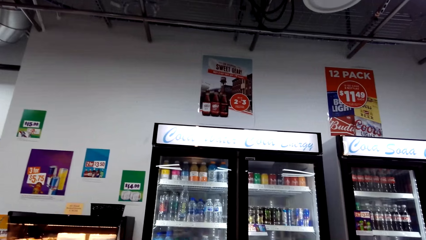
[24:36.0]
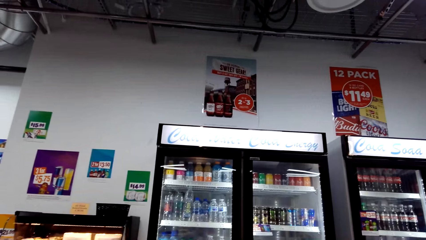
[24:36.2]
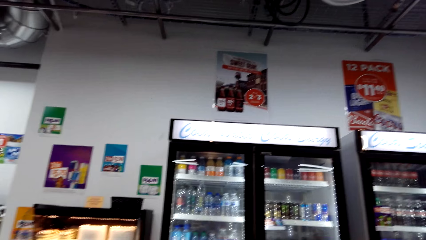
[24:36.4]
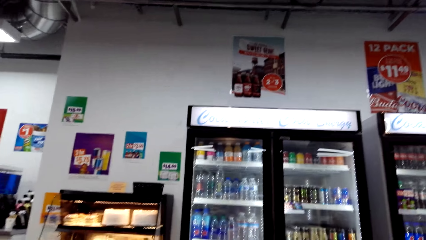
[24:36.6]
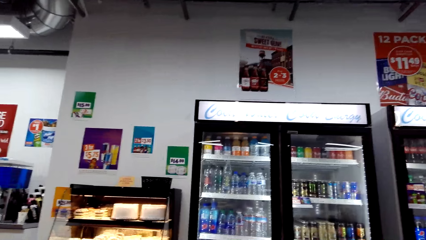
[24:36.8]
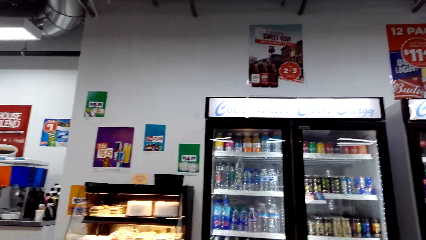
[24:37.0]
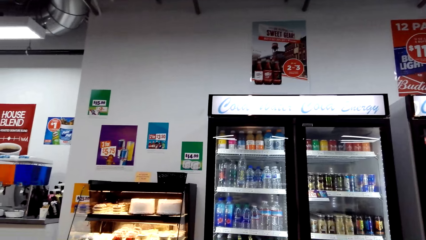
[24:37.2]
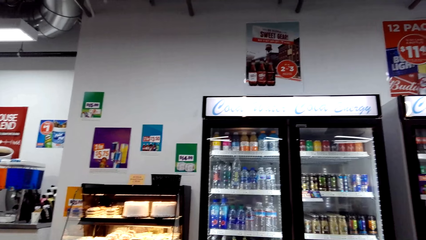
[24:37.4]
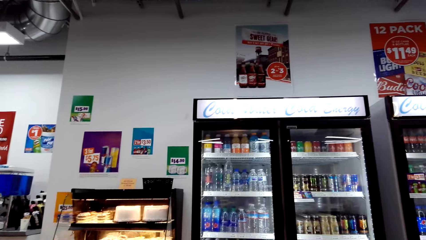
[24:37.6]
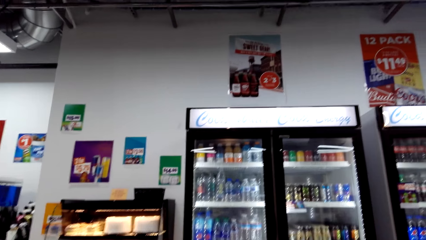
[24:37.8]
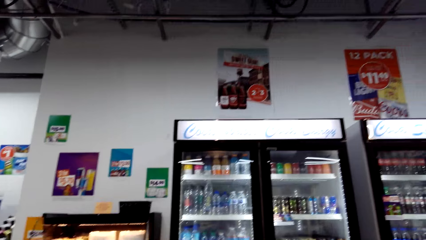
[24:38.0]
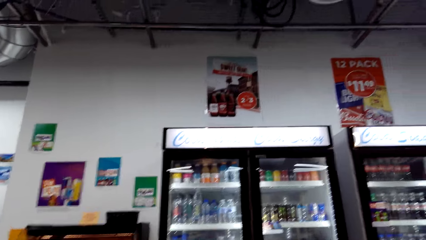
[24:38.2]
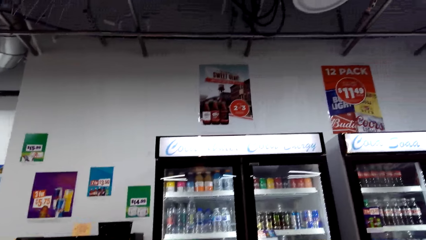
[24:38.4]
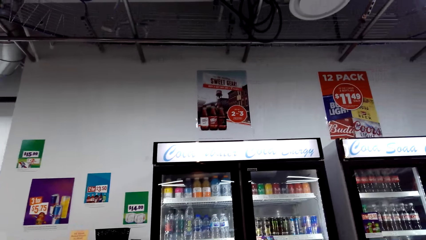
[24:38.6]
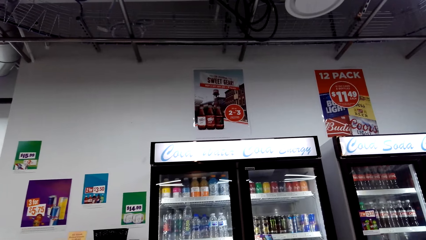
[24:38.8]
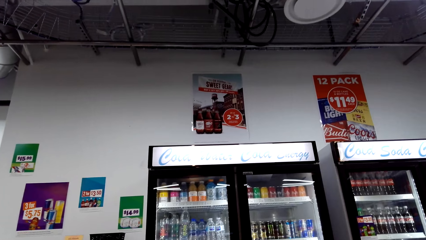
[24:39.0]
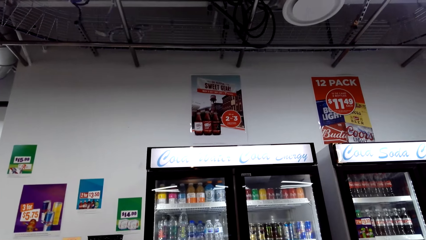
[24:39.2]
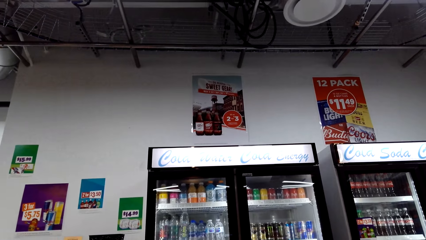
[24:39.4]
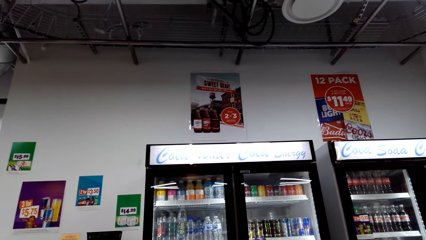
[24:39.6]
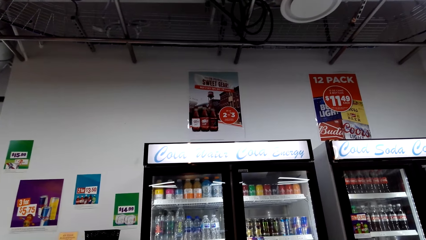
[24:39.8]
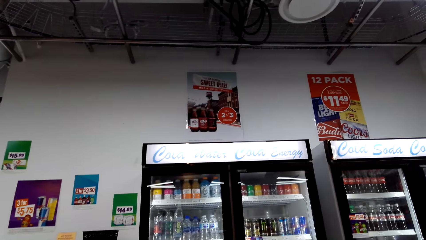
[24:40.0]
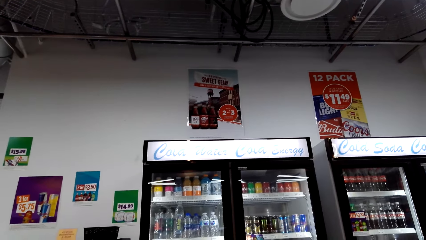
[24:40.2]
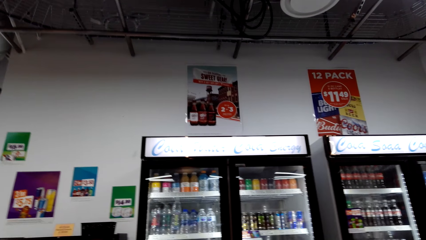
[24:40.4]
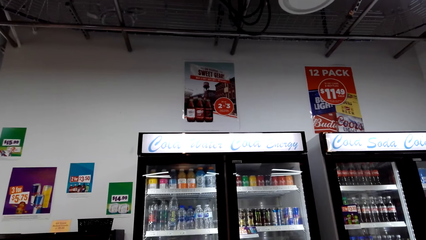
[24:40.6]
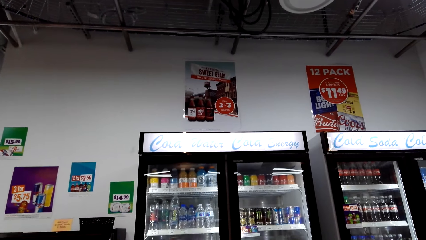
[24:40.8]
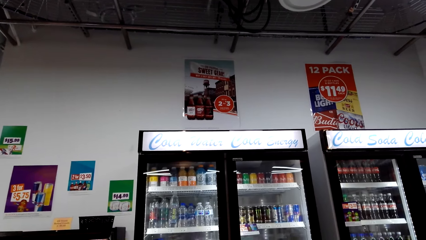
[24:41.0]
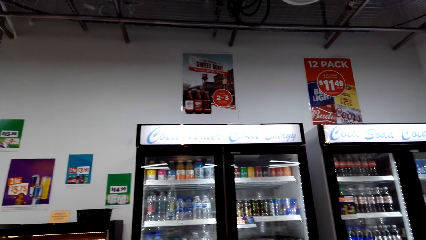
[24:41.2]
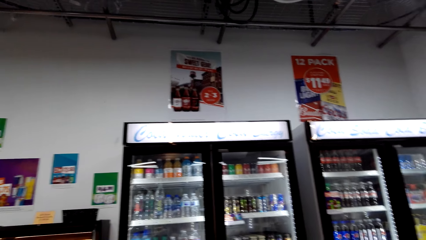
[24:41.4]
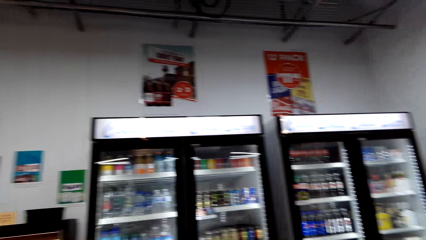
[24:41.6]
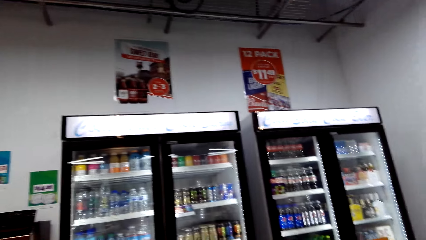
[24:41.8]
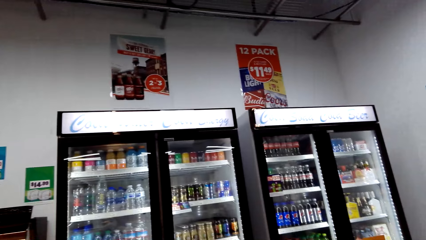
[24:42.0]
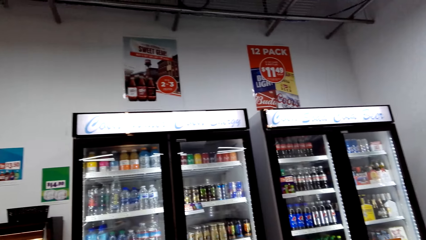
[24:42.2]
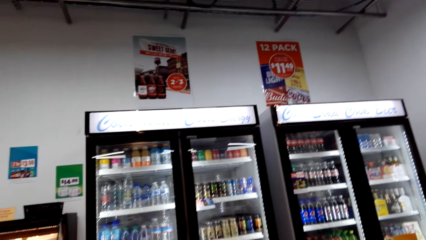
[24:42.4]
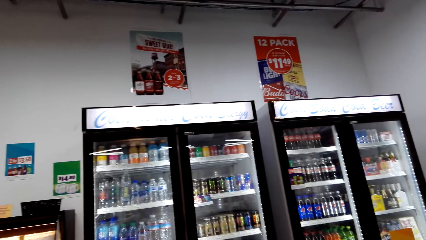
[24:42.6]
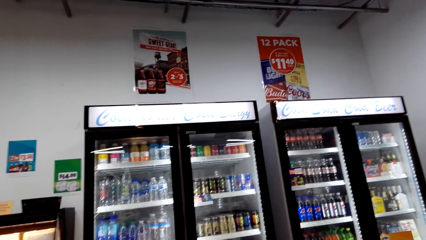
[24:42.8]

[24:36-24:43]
The camera wearer looks around the shop.

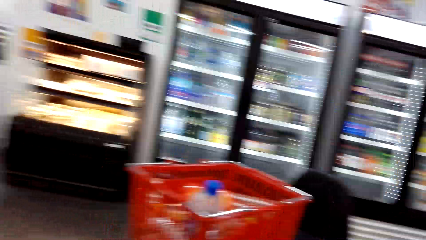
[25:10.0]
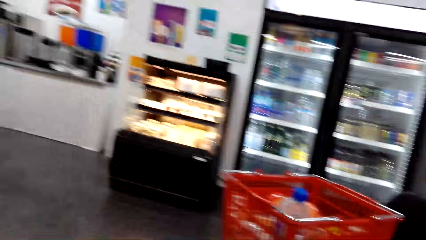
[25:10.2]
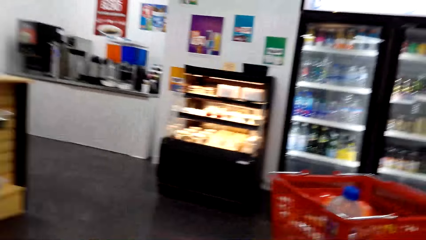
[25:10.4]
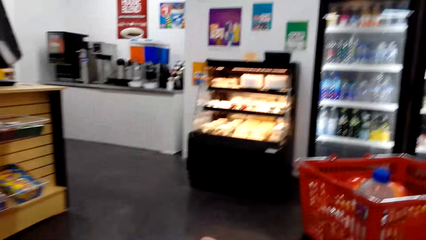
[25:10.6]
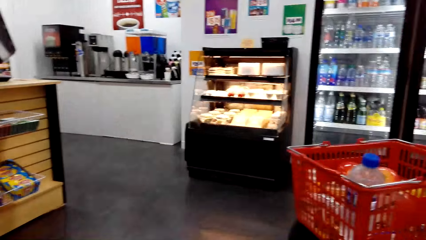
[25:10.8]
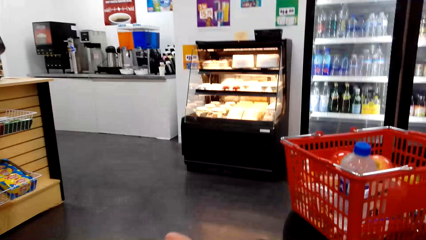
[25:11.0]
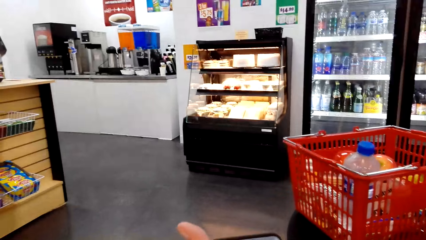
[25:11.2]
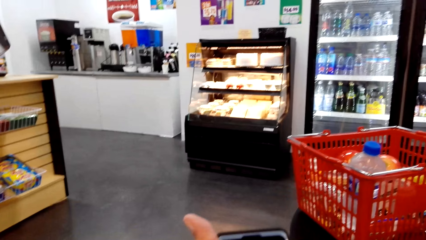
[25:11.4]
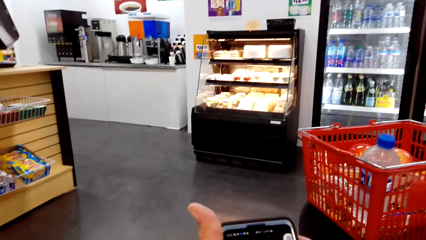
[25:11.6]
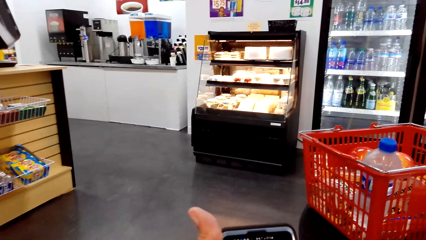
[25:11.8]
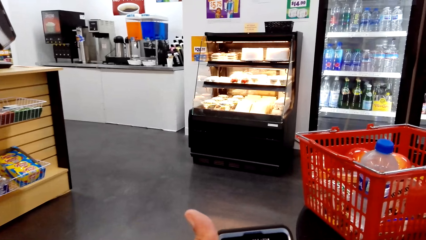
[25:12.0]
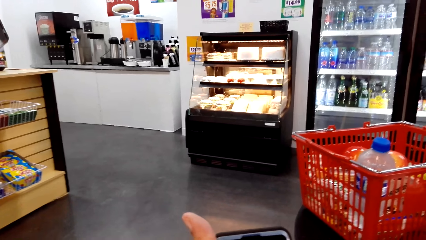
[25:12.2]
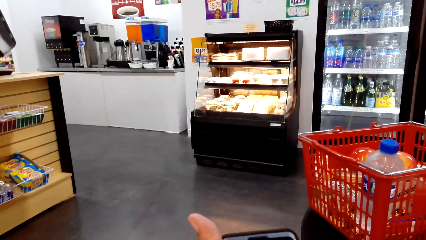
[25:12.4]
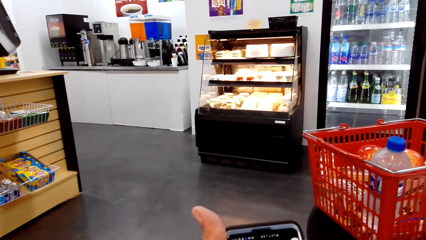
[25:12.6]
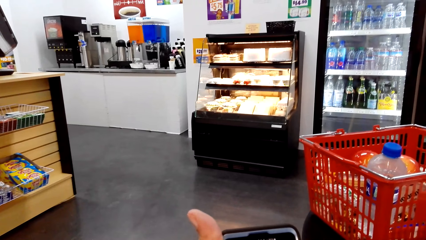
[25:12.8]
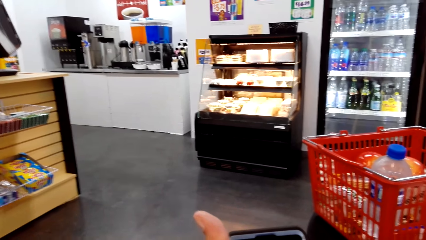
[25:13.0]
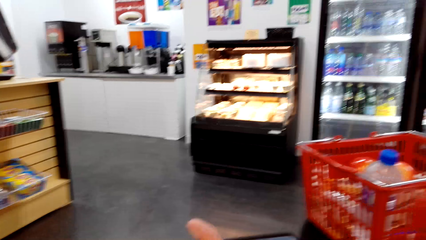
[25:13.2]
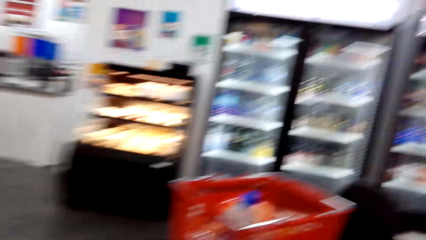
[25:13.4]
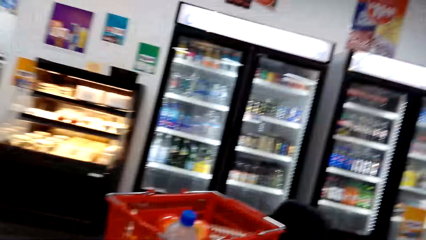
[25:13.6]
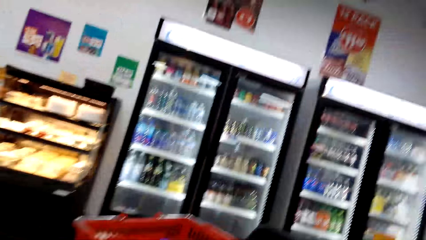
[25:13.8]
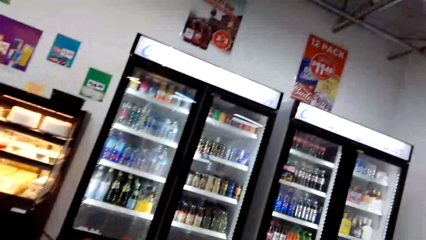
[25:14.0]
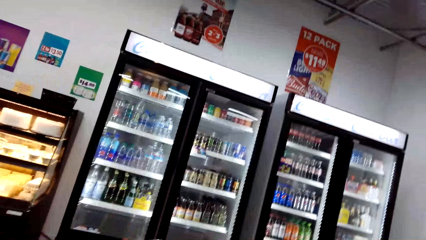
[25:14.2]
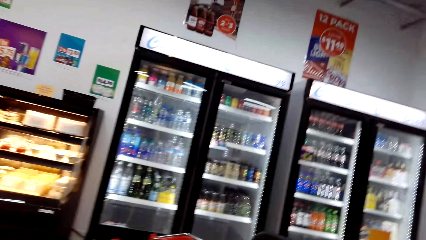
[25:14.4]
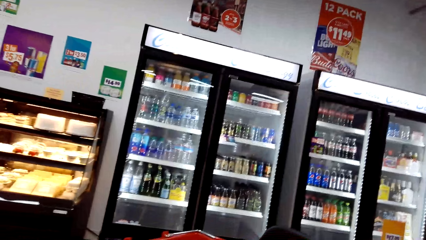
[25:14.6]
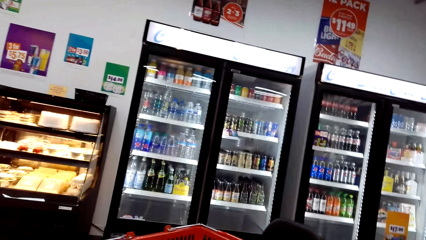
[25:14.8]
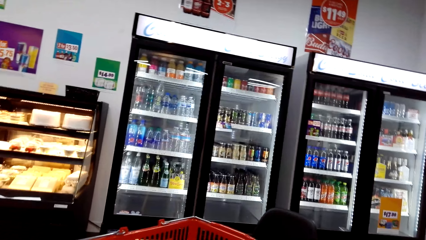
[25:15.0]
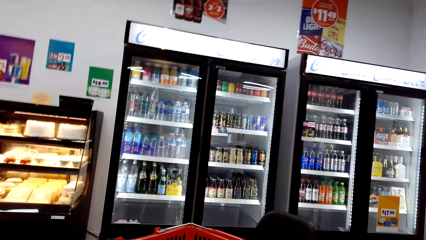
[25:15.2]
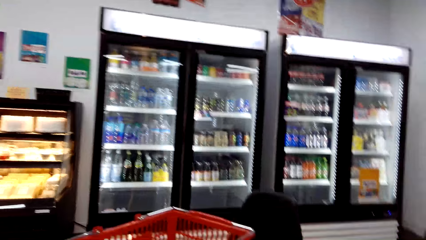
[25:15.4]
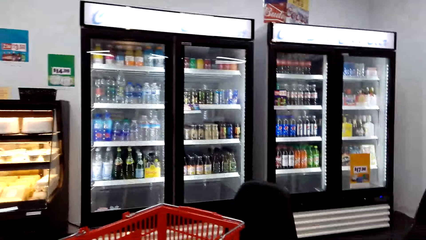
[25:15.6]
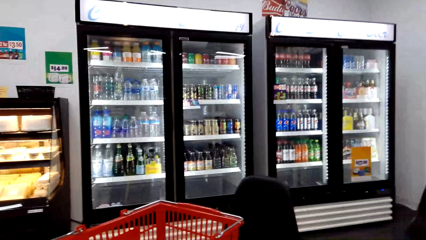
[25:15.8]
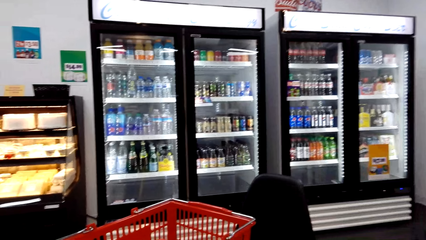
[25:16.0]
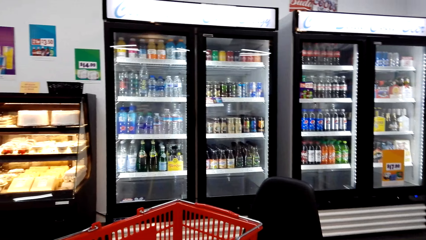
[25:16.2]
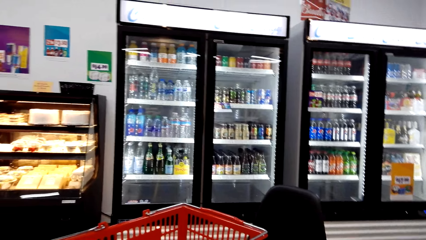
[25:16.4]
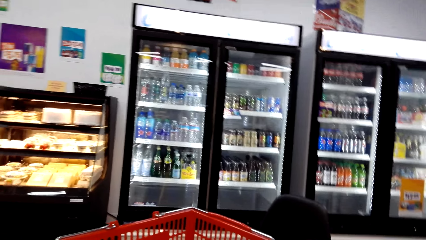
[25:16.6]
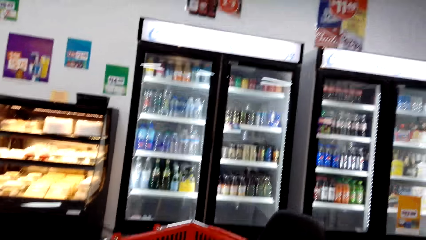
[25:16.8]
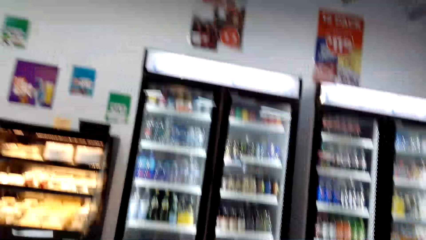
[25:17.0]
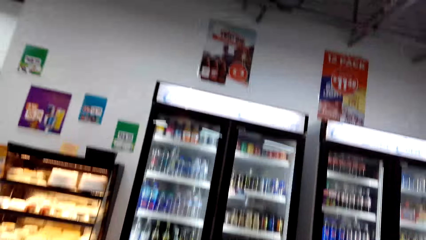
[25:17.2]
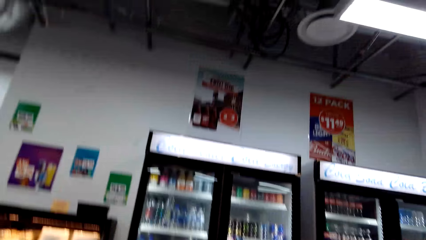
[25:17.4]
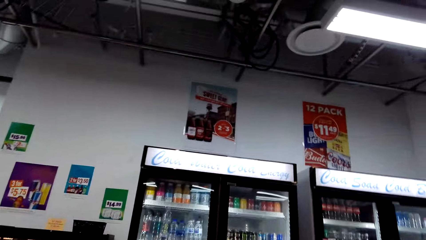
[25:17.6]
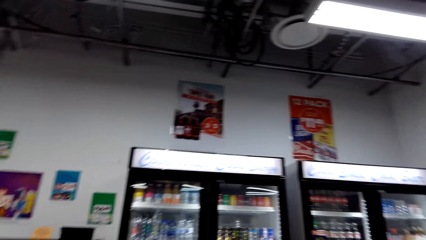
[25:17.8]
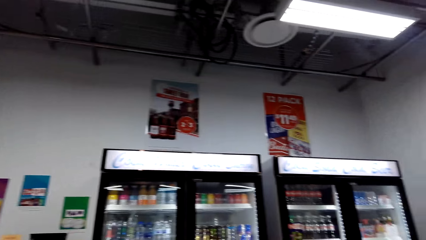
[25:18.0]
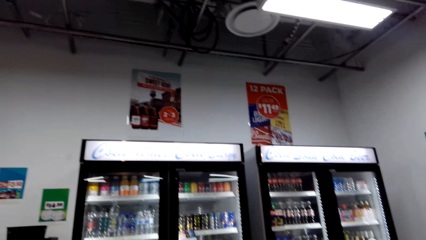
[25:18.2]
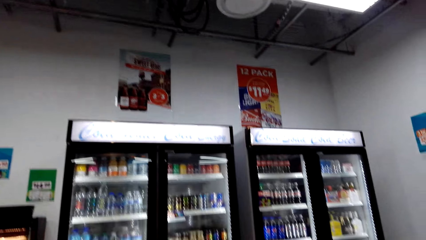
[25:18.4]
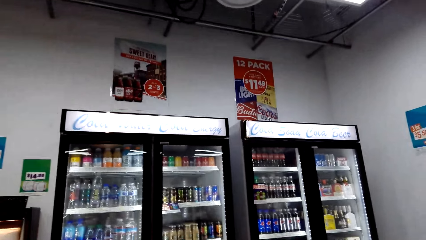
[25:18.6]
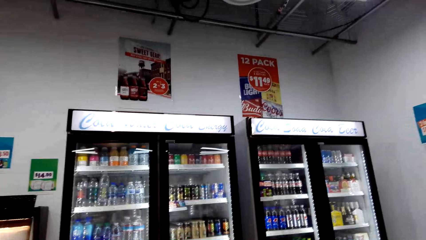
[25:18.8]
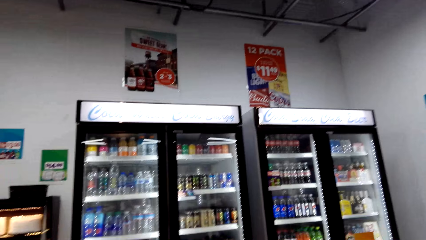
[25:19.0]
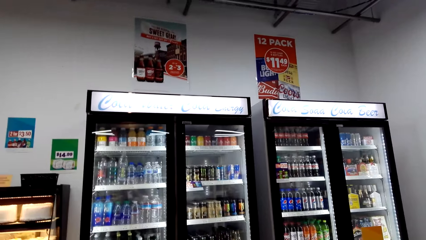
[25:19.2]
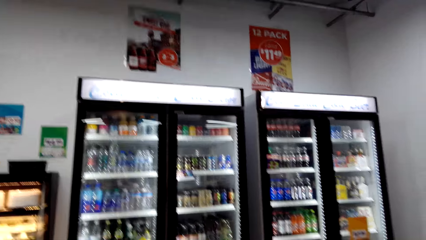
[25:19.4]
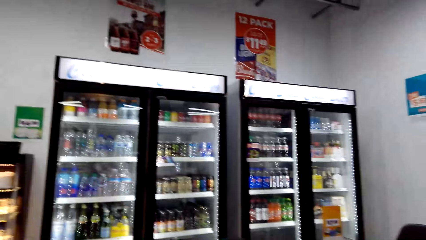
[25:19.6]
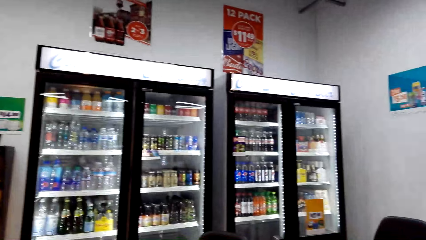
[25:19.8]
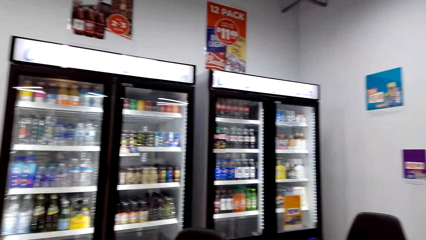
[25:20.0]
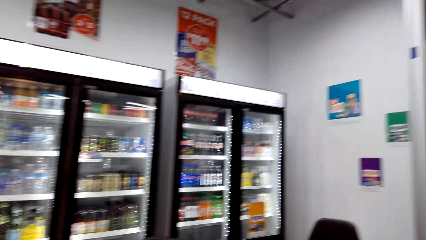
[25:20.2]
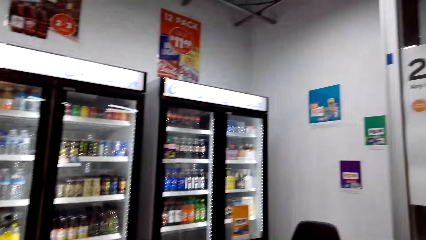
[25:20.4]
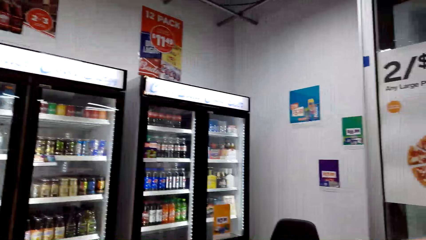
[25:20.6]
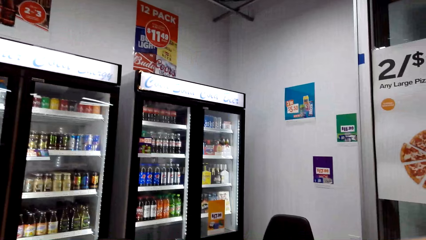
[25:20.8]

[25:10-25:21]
The camera wearer scrolls through the phone. They look around.
